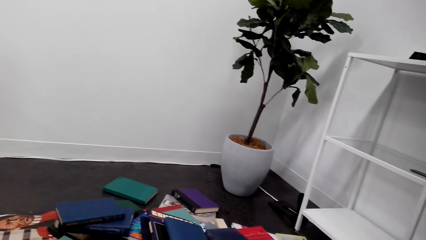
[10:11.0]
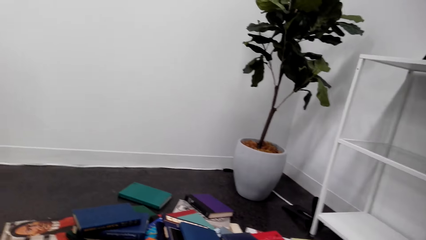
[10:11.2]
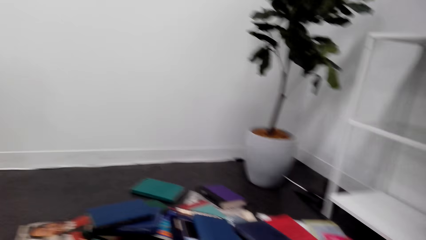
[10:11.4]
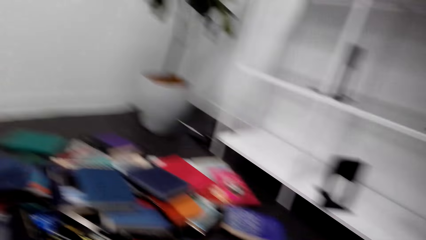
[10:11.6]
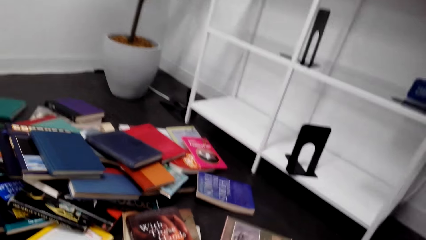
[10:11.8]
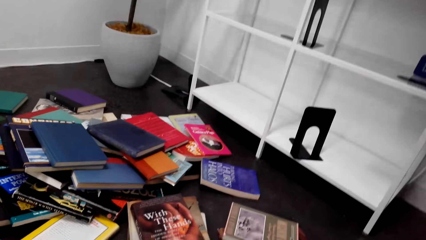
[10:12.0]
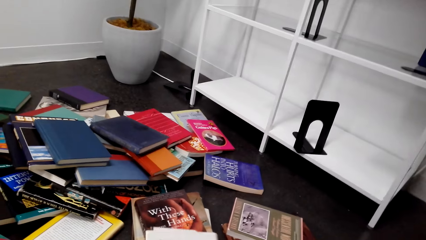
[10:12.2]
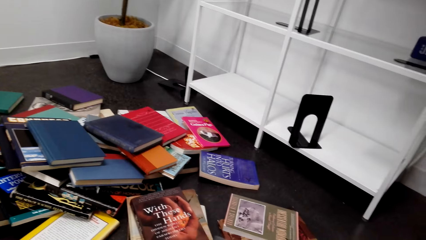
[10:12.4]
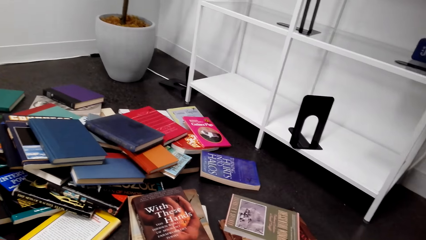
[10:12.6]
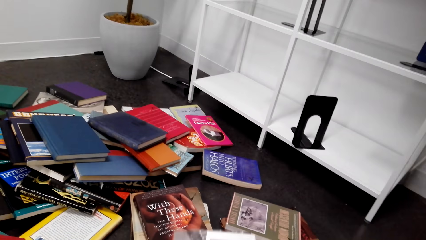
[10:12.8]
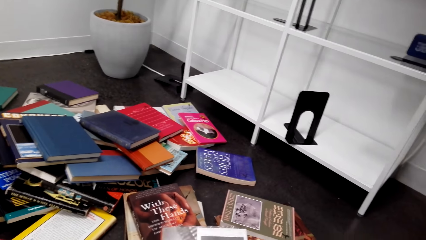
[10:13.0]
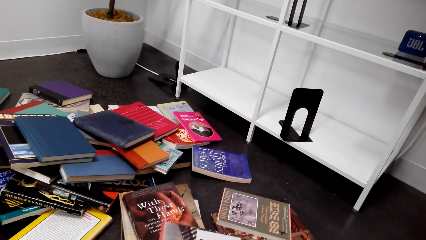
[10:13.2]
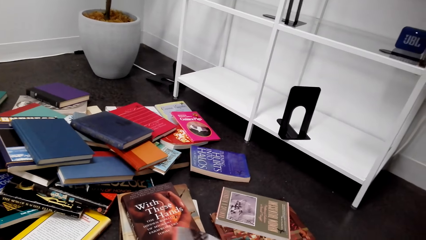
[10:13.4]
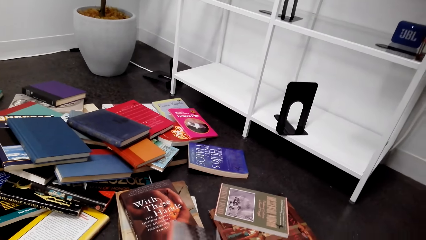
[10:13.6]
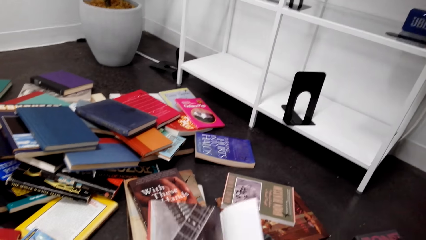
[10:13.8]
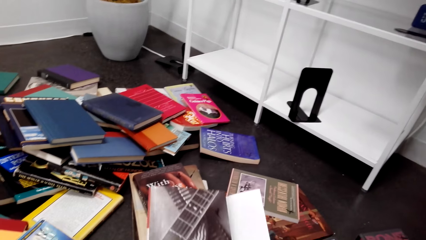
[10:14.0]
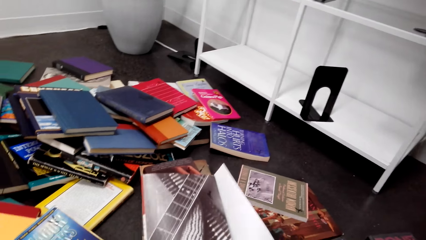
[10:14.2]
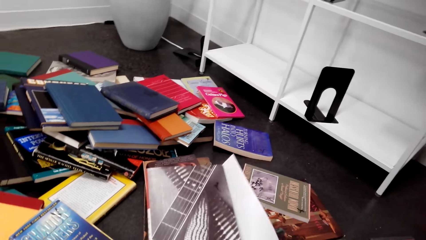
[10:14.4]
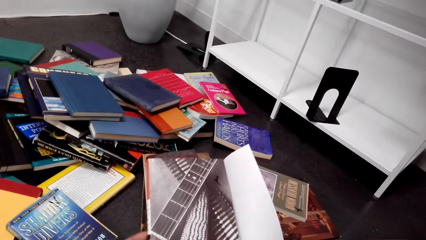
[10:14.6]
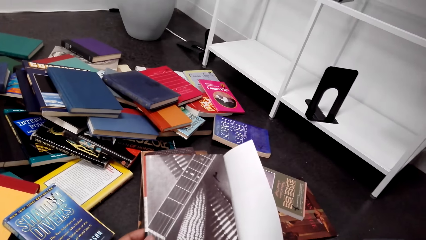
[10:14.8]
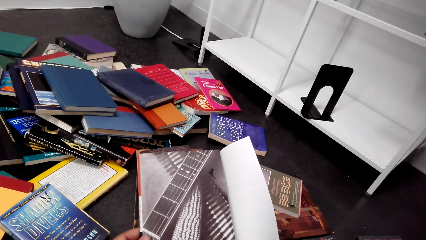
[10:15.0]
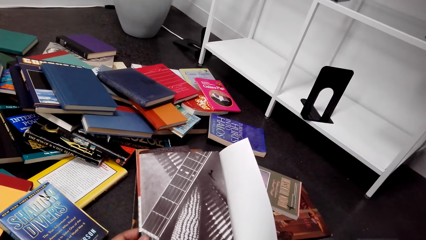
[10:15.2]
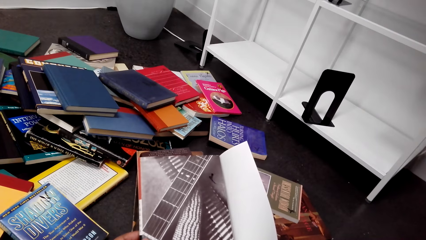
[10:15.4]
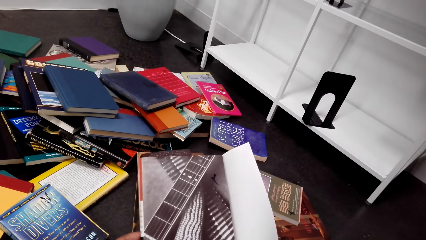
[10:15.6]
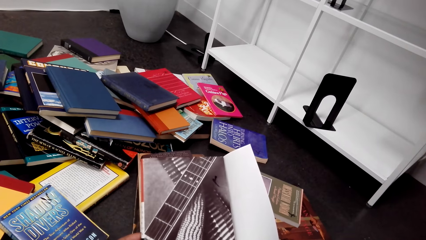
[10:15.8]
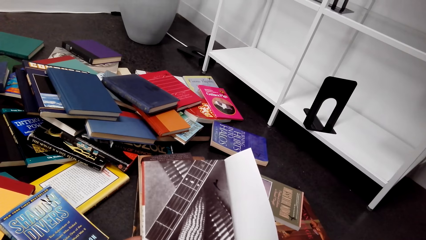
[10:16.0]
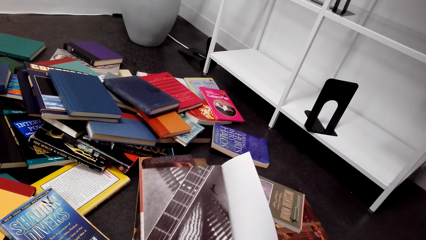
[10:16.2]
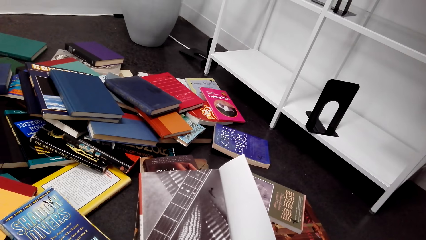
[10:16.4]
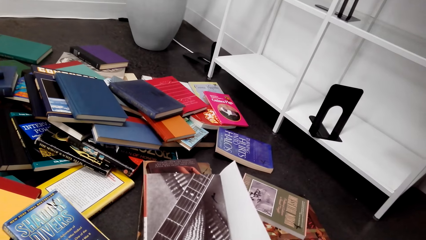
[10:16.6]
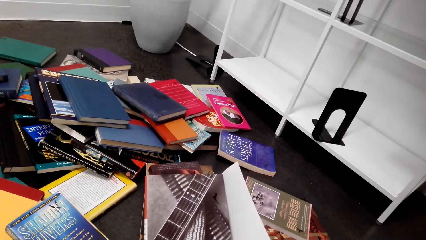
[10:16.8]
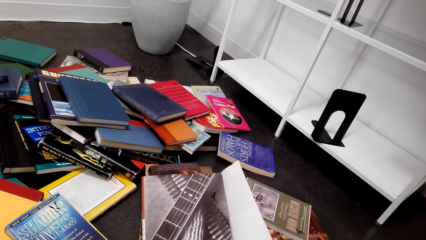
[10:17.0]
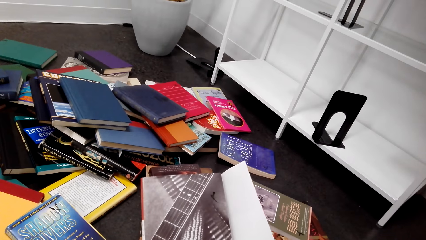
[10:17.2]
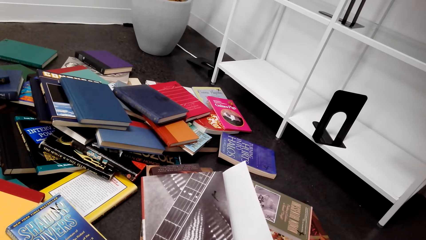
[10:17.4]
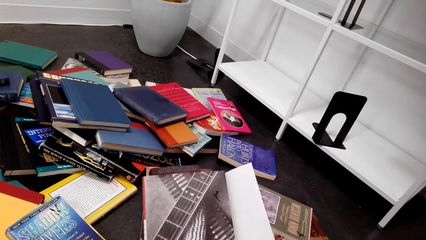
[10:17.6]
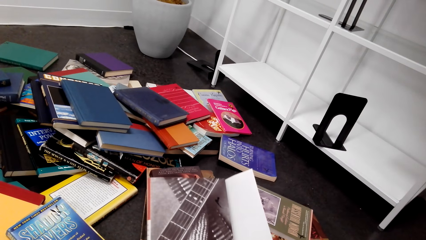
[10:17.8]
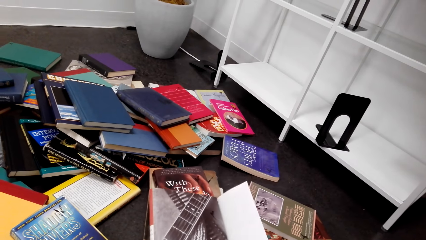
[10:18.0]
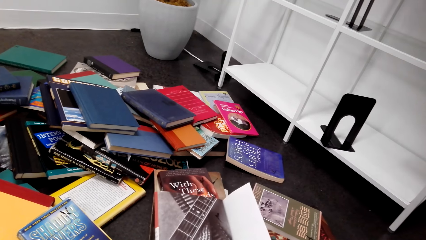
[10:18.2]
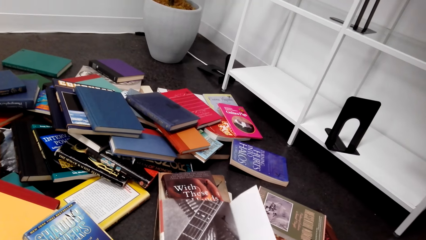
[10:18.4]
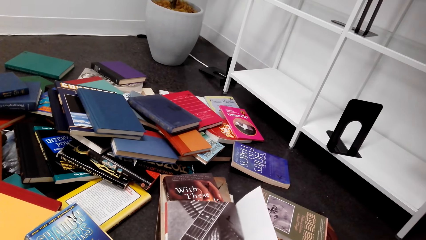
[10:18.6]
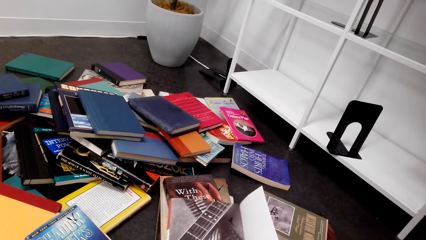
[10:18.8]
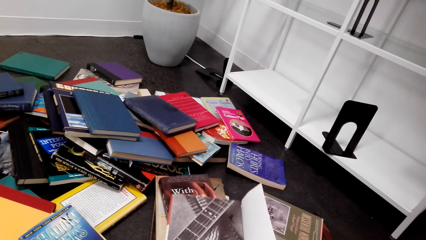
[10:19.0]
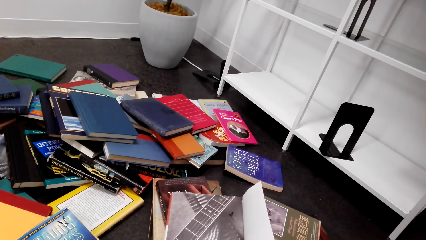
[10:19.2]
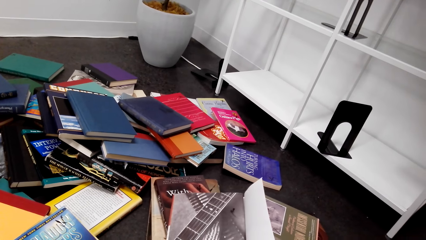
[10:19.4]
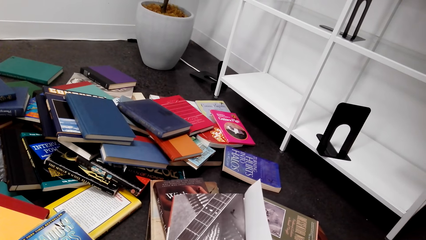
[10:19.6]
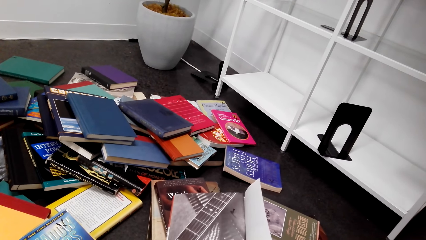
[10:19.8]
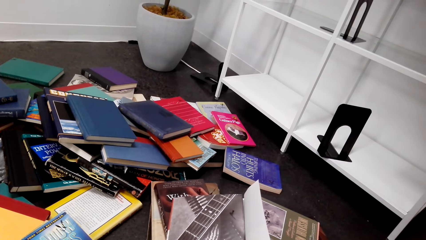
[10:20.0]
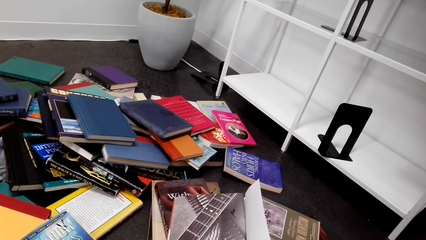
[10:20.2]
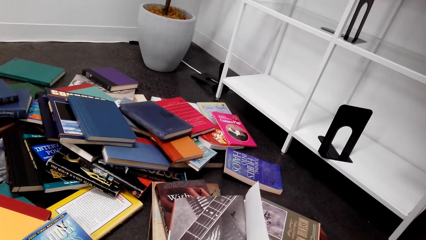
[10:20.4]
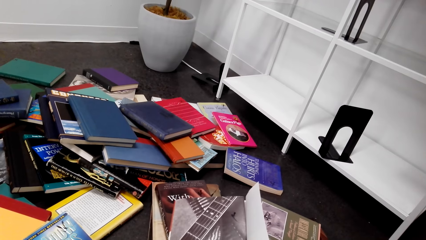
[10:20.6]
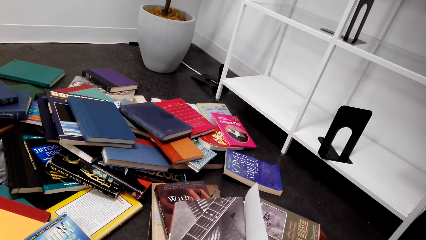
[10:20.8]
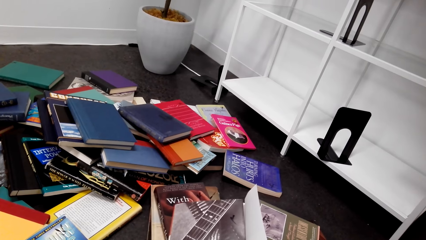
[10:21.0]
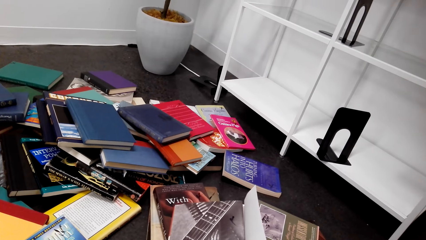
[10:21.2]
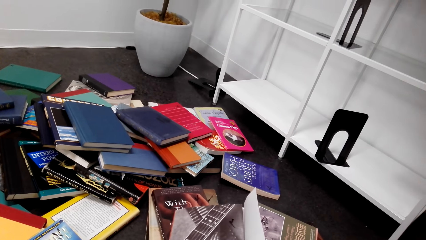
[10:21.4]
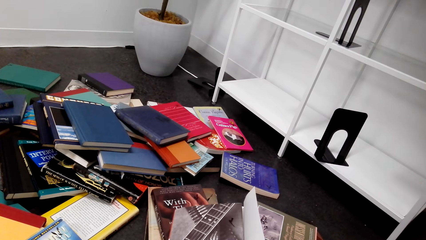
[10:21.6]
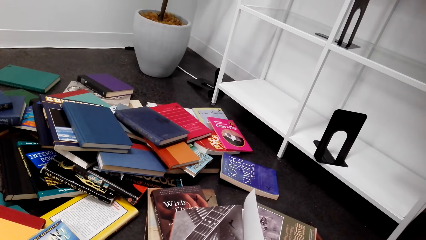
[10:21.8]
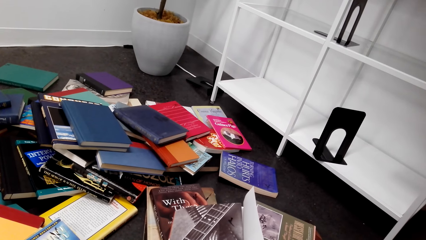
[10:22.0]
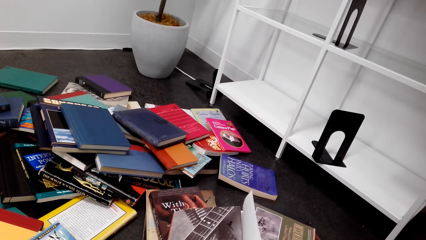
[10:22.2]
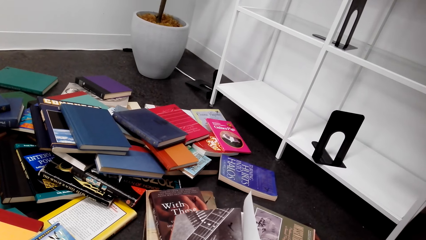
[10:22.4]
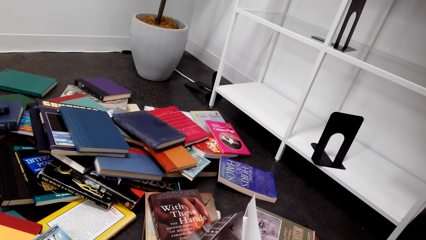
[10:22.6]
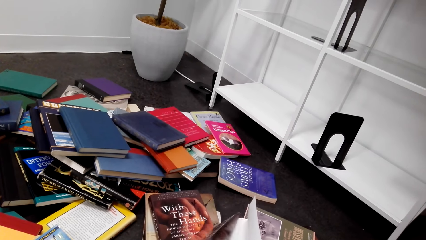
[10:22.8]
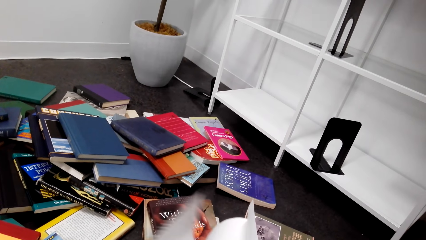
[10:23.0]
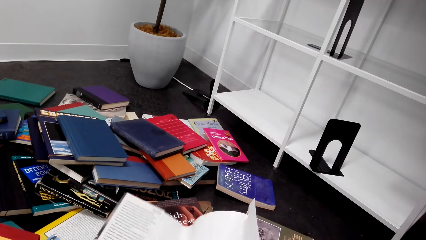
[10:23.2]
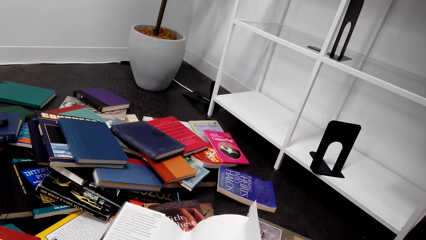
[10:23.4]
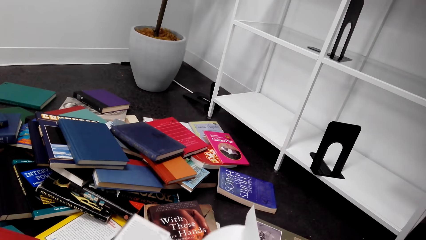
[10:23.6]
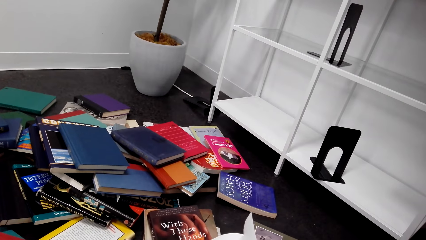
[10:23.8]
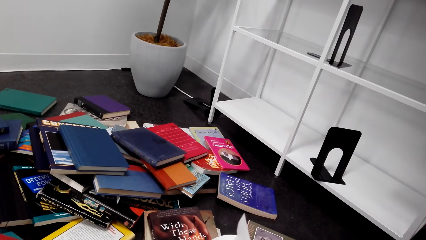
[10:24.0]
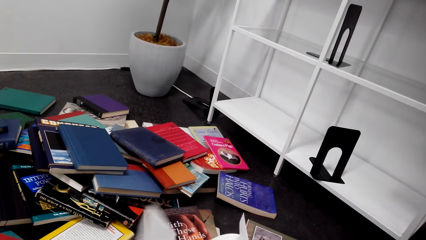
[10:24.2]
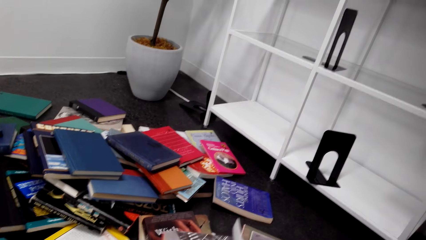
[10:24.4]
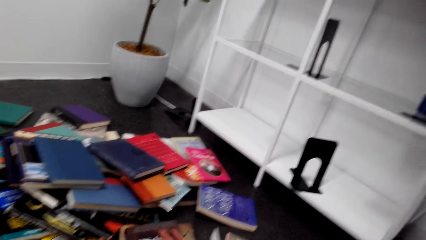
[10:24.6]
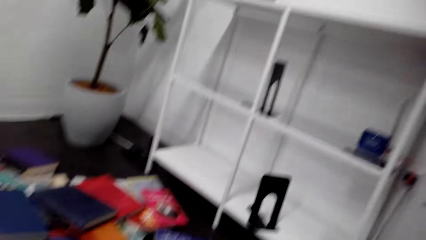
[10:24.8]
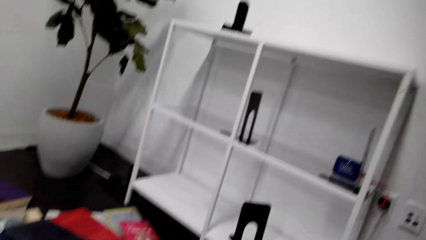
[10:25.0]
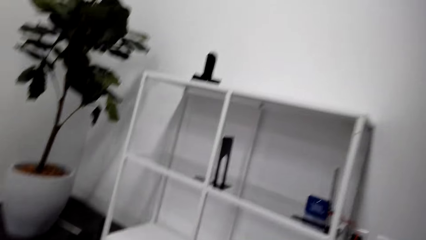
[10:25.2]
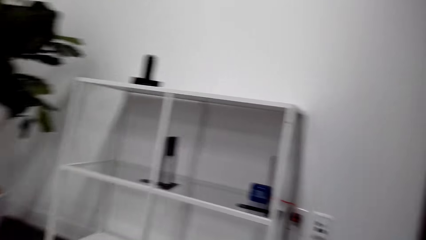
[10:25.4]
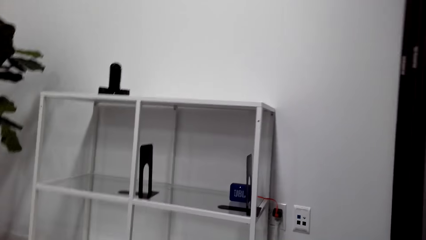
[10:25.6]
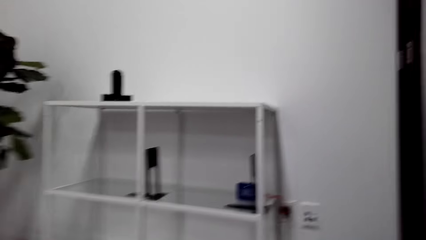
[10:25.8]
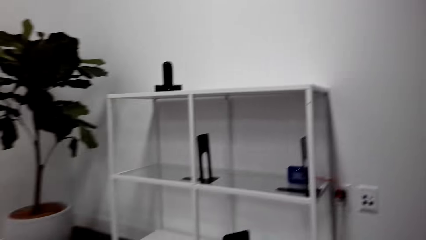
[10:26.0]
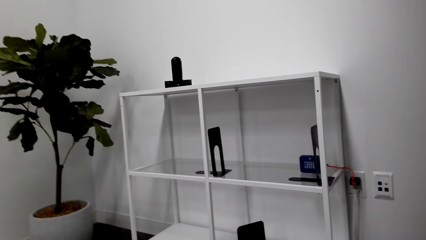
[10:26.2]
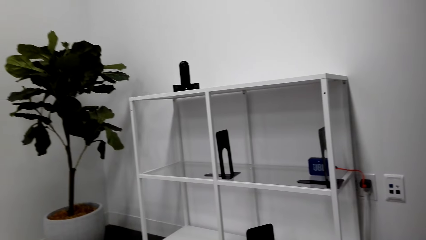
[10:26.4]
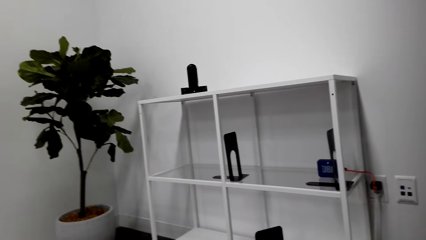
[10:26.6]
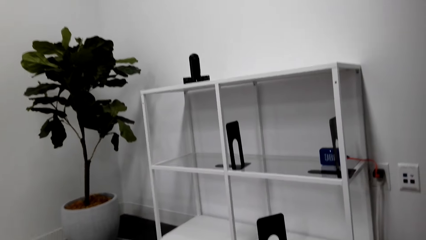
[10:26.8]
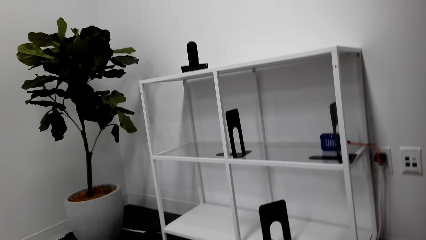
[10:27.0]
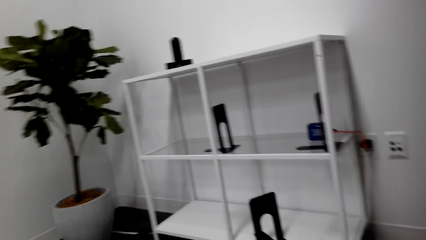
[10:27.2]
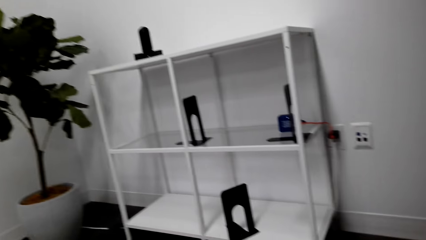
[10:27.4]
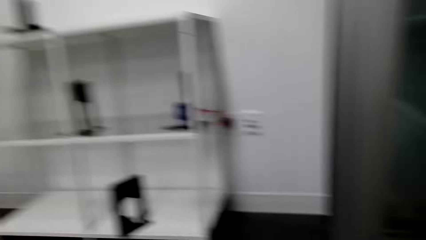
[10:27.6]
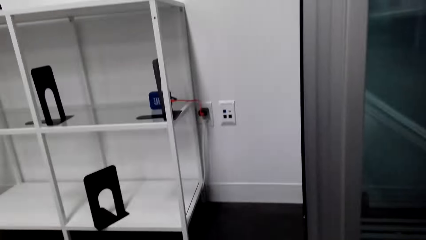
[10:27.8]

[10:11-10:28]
The camera wearer holds a book cover. They check the book cover, open the book cover, close the book cover, and look around the house.
